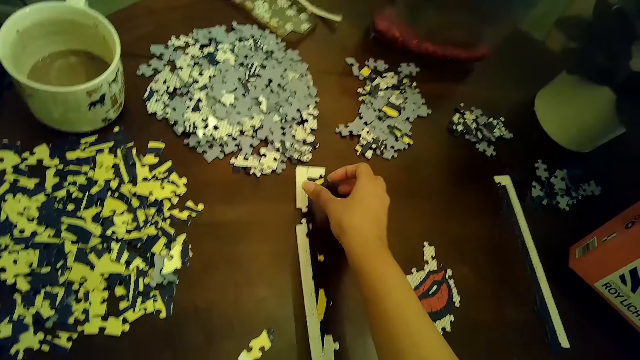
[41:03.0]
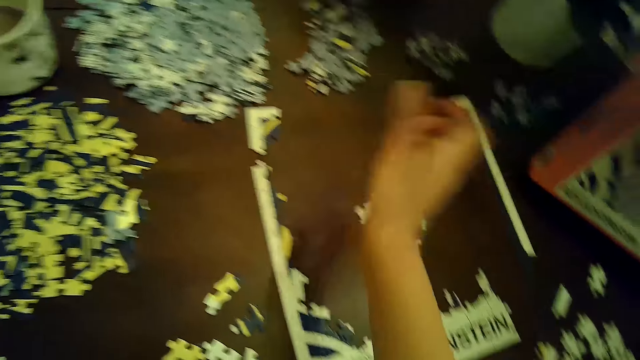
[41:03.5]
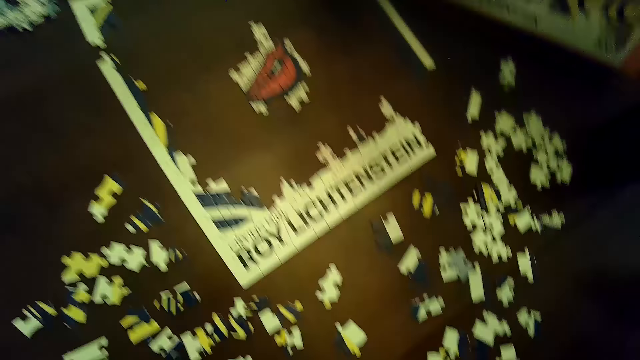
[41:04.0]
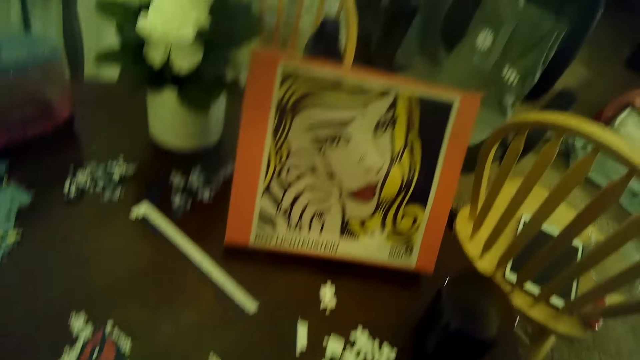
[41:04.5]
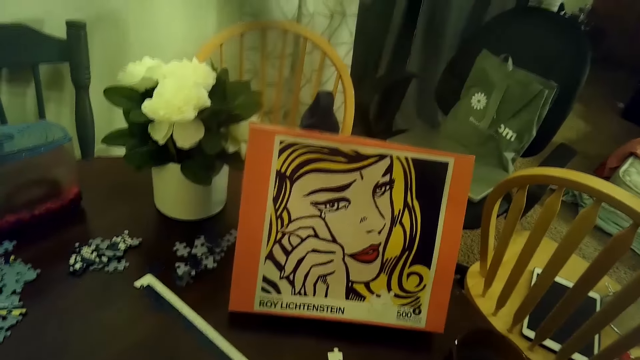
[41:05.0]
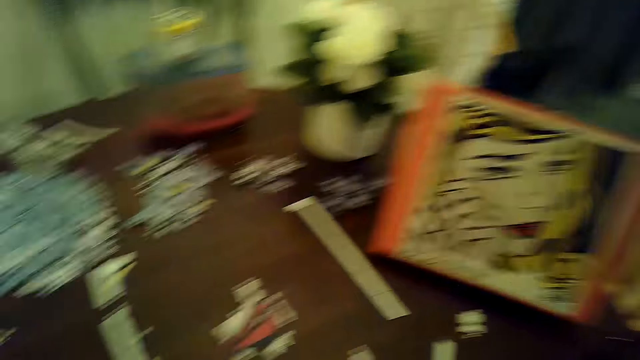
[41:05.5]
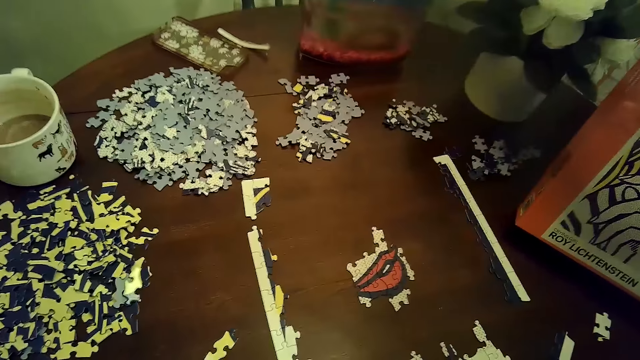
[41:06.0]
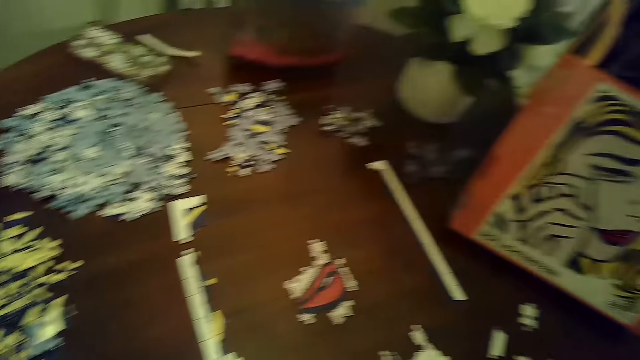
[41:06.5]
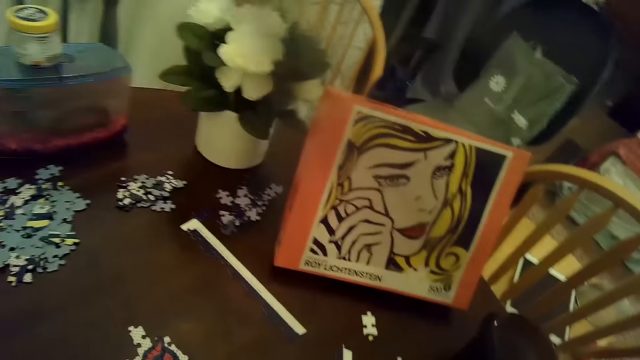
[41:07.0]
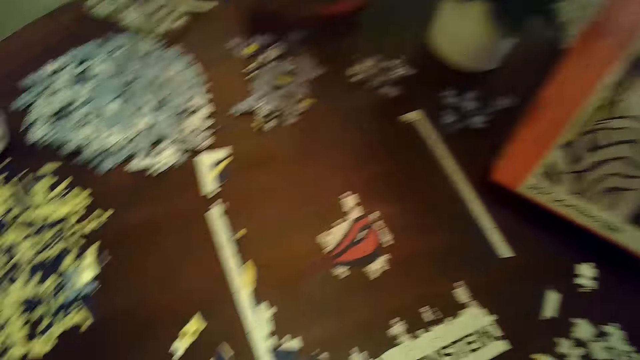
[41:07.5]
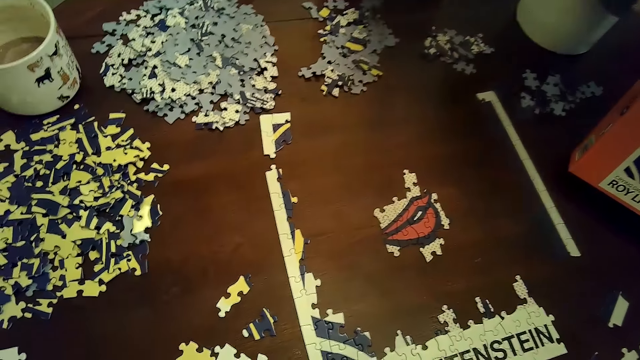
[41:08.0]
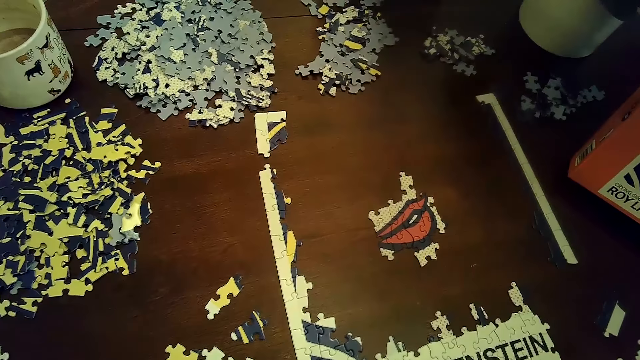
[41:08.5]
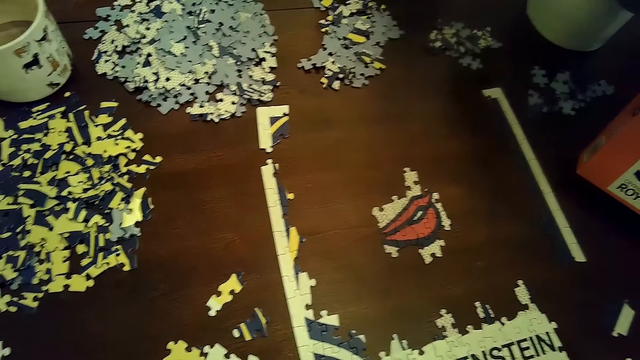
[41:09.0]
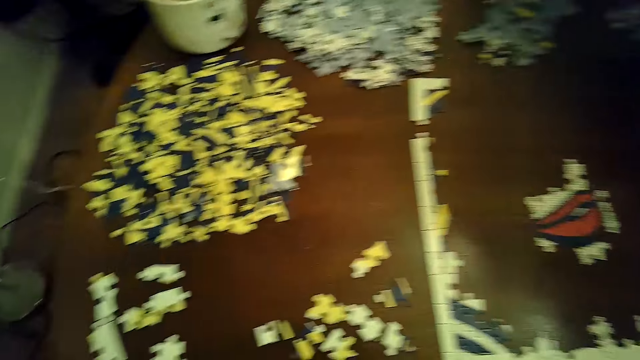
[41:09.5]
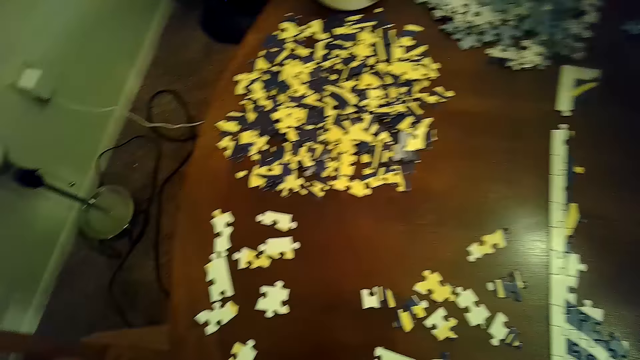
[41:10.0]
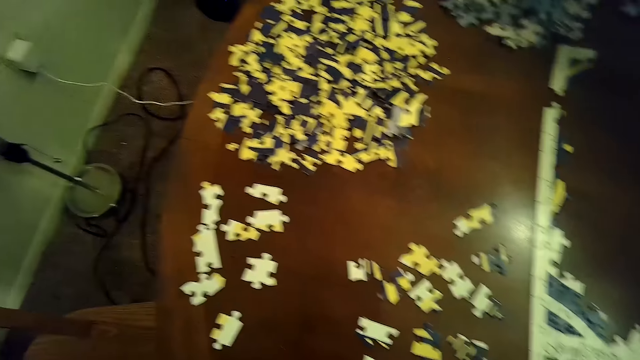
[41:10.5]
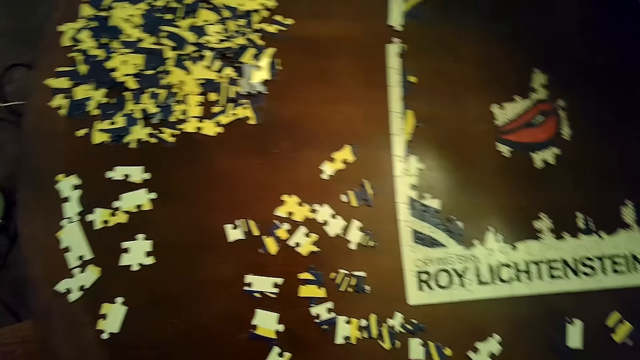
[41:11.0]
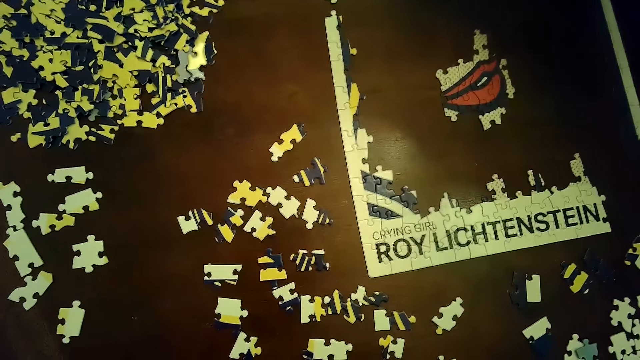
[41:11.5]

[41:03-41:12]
The camera wearer moves a part of the puzzle on the table with her right hand.

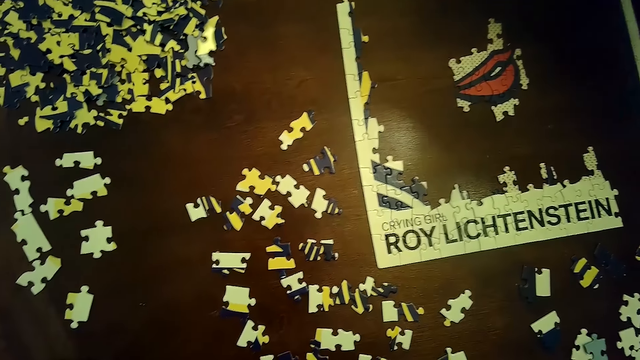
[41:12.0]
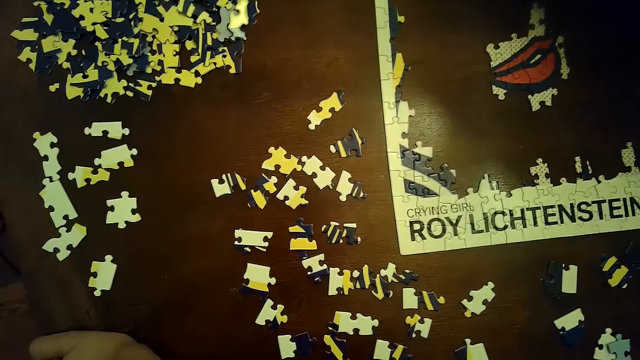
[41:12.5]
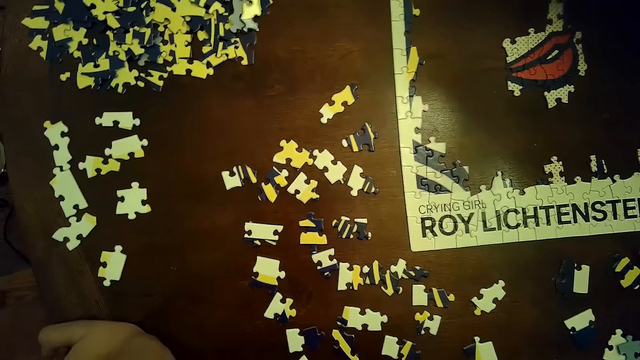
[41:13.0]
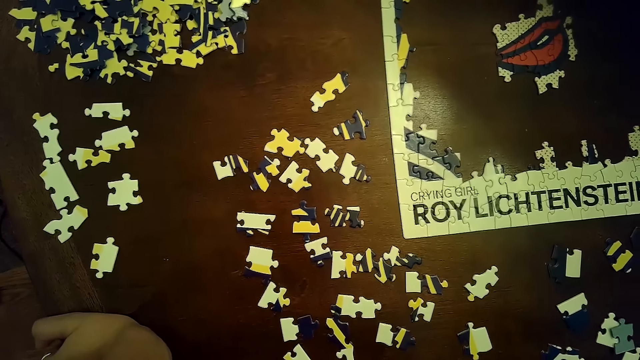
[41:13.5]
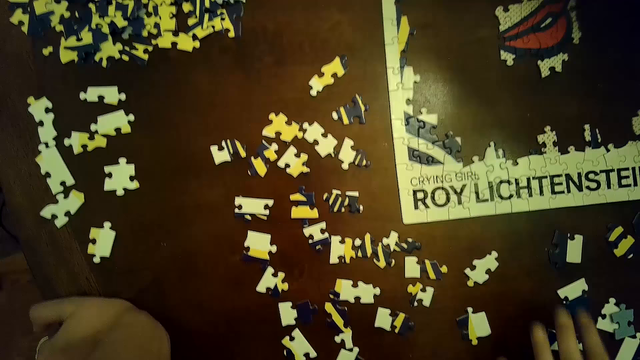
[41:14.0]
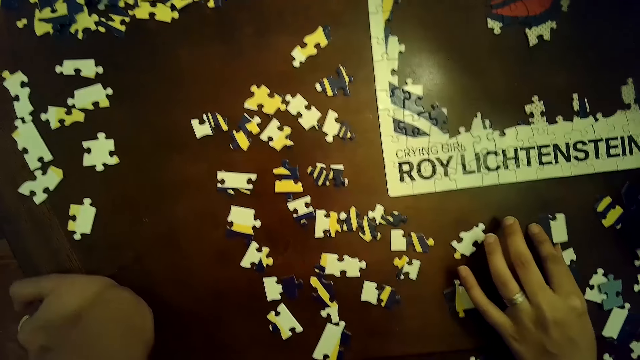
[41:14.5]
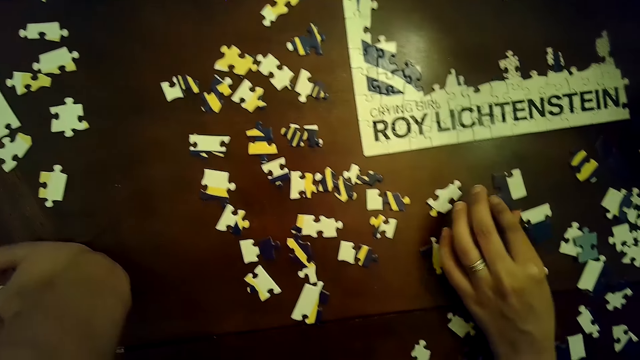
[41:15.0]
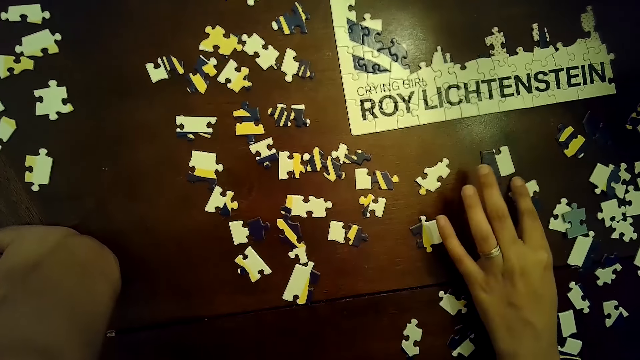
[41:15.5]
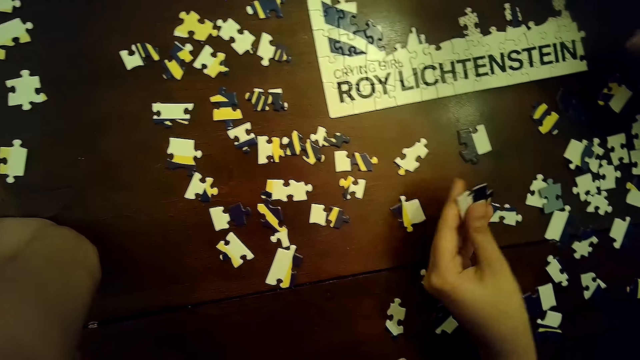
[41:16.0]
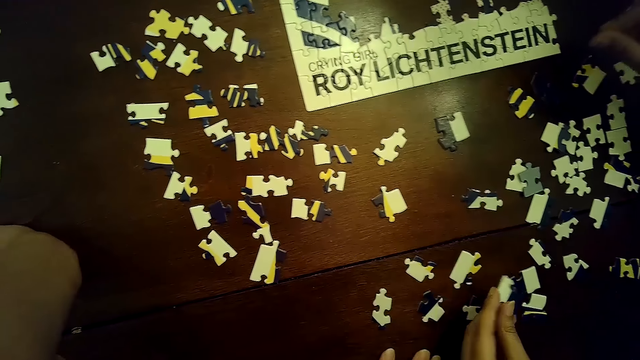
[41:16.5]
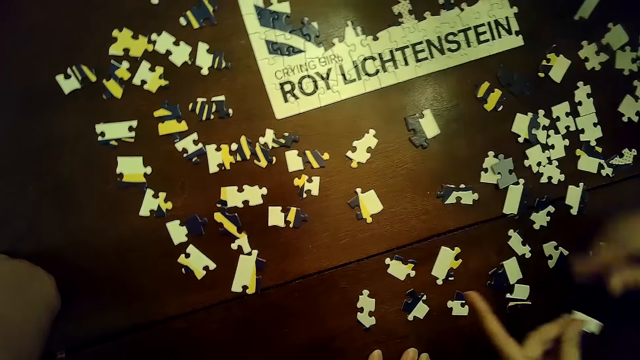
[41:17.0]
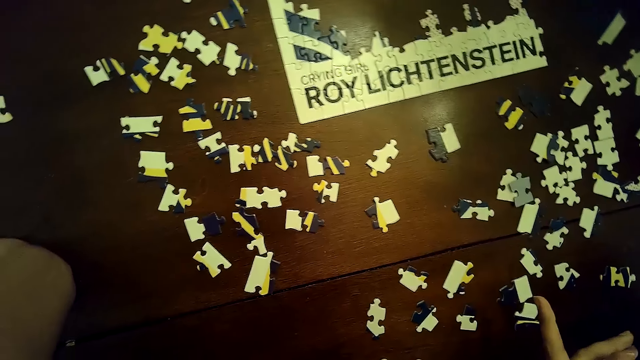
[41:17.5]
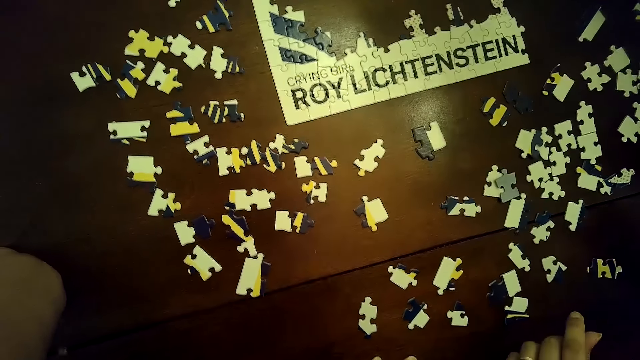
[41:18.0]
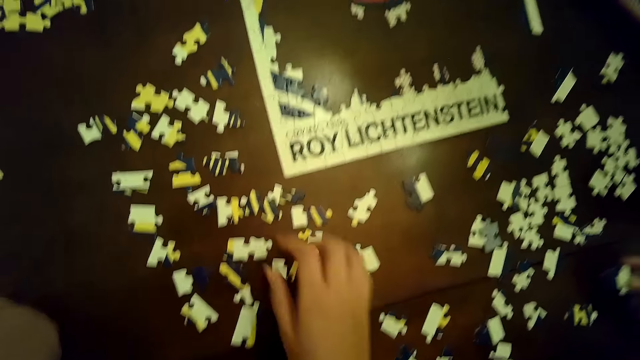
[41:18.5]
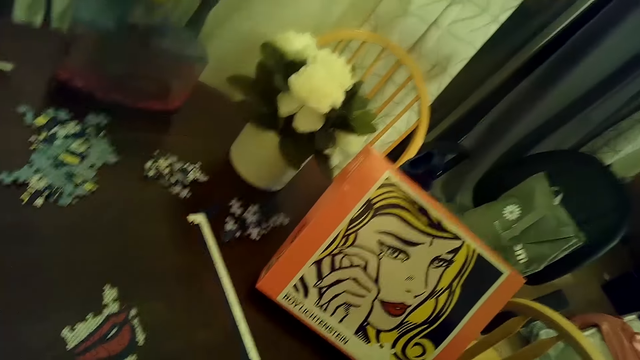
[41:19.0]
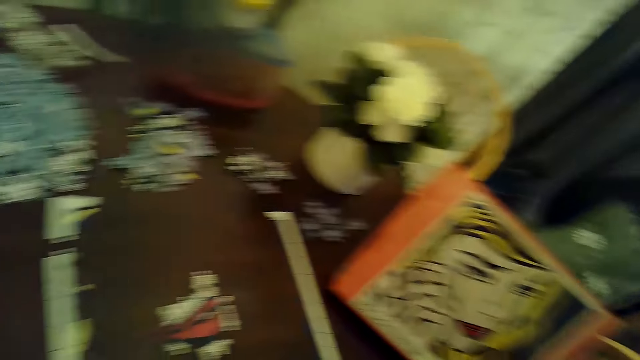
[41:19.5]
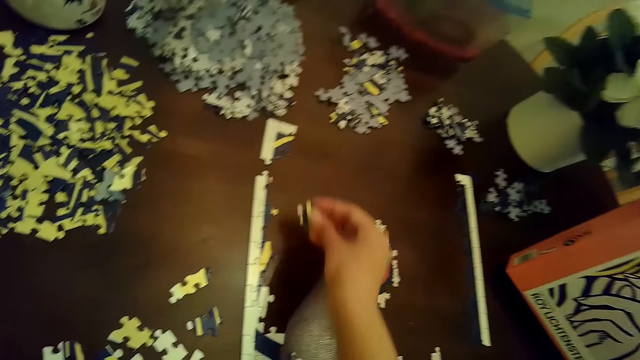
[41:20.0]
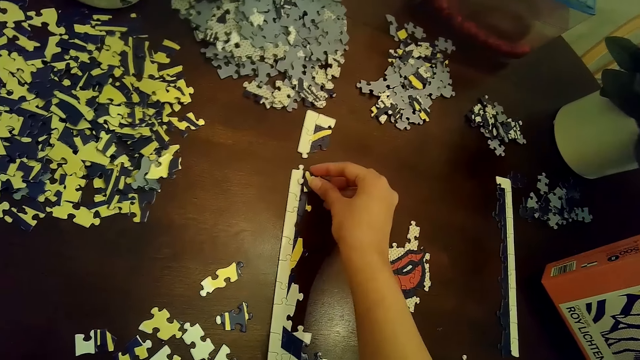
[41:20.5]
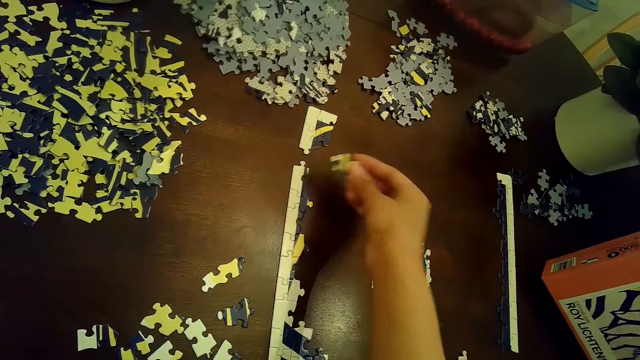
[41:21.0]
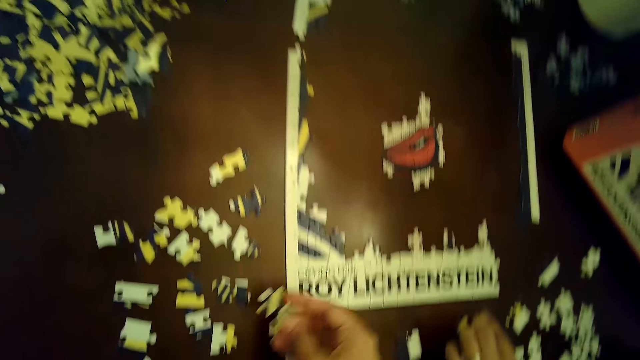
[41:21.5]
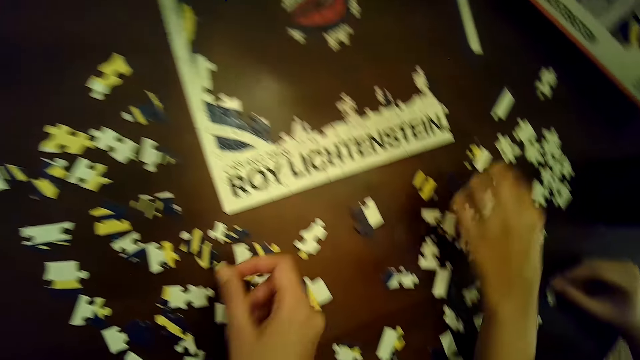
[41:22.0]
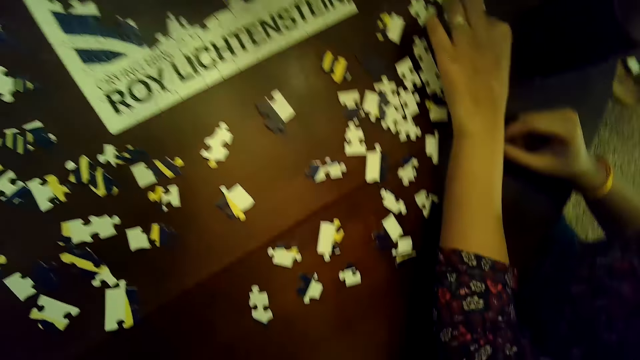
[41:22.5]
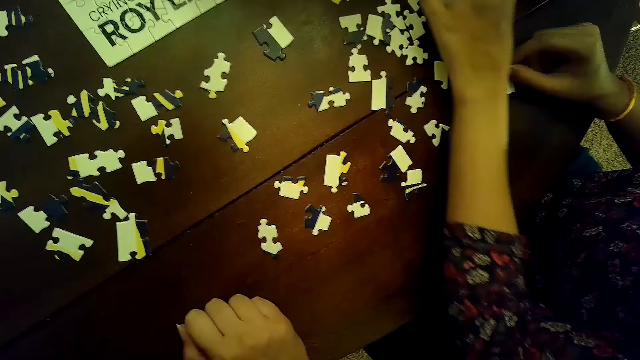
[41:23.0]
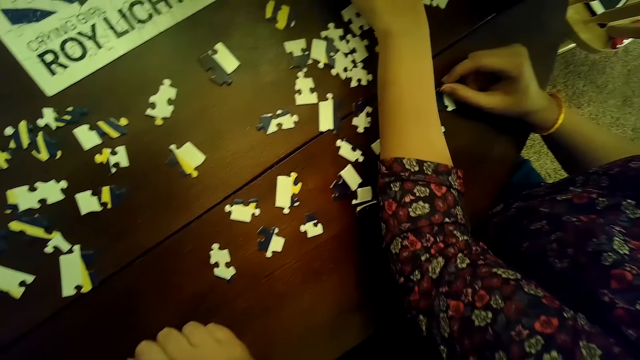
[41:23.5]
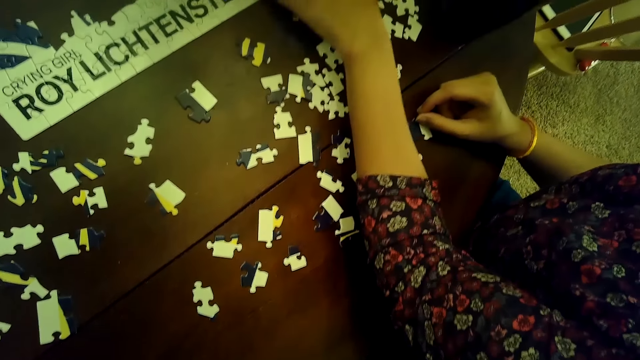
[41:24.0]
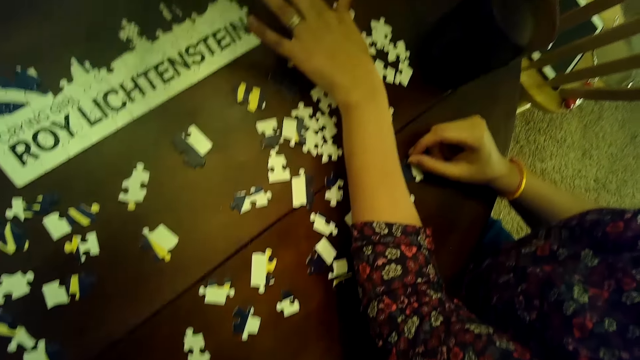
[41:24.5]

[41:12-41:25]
The woman moves puzzle pieces or cards with her right hand. She picks a puzzle piece from the table with her left hand and holds the puzzle piece with both hands. The camera wearer picks a puzzle piece from the table with her right hand. She places the puzzle piece on the puzzle with her right hand. She places the puzzle piece on the table with her right hand. The woman moves a puzzle piece with her left hand. She arranges cards on the puzzle.
